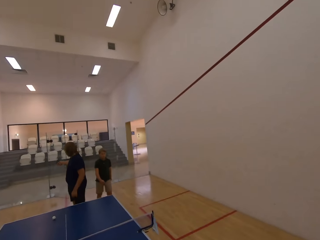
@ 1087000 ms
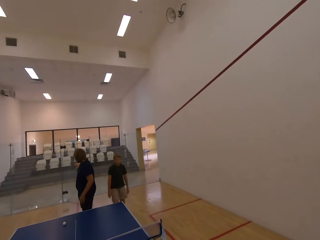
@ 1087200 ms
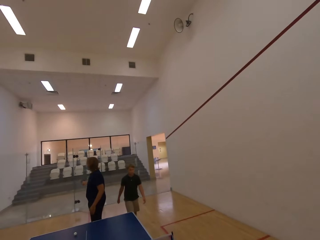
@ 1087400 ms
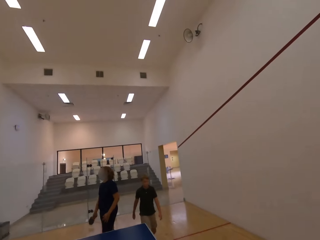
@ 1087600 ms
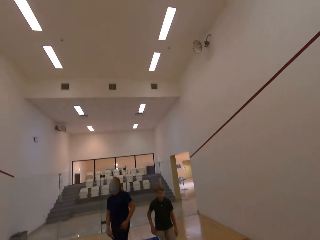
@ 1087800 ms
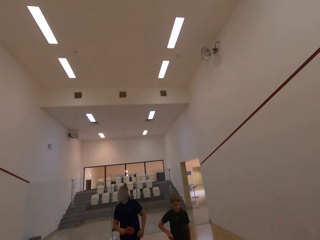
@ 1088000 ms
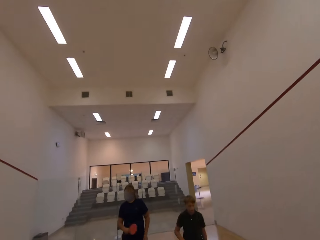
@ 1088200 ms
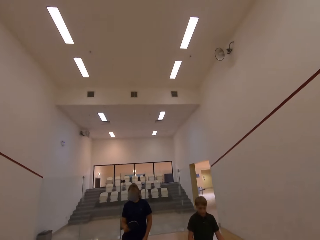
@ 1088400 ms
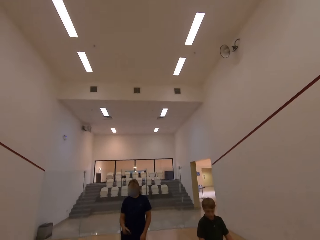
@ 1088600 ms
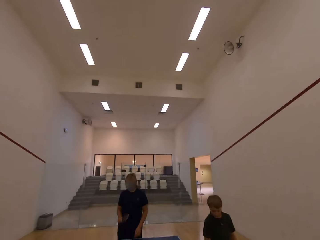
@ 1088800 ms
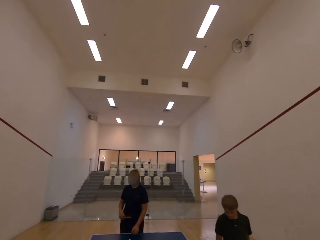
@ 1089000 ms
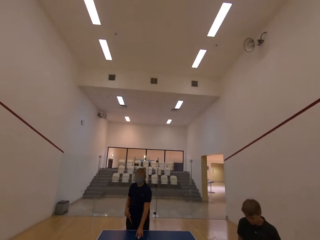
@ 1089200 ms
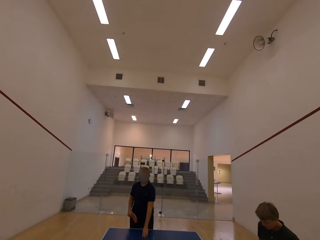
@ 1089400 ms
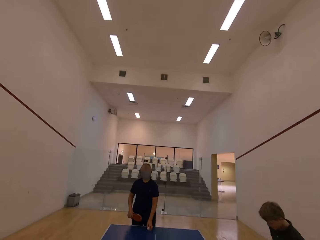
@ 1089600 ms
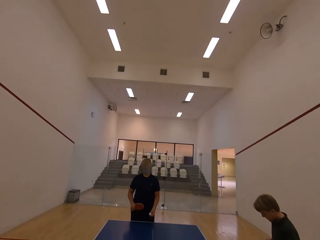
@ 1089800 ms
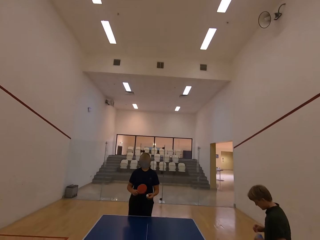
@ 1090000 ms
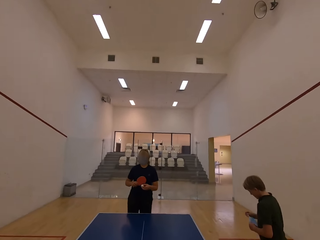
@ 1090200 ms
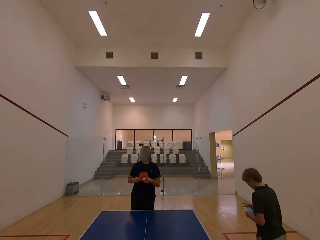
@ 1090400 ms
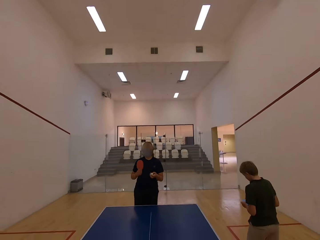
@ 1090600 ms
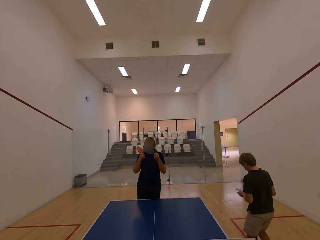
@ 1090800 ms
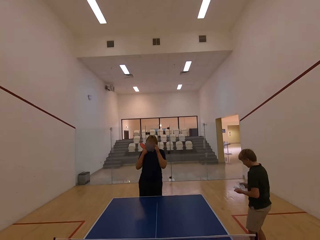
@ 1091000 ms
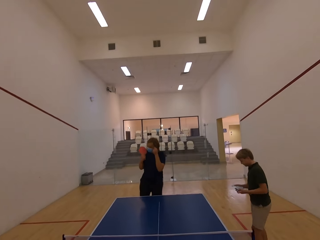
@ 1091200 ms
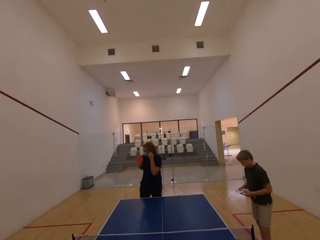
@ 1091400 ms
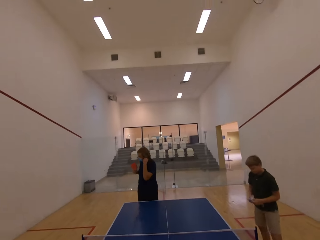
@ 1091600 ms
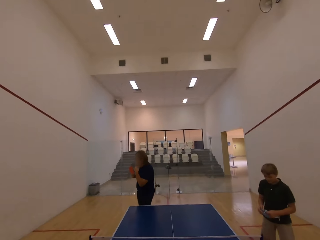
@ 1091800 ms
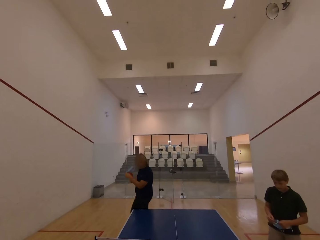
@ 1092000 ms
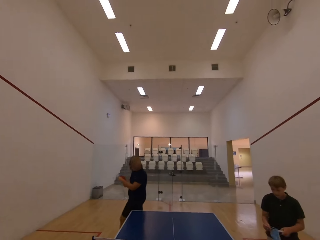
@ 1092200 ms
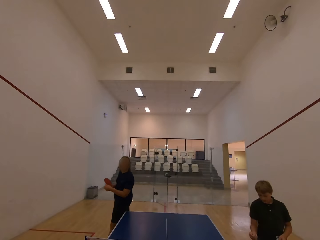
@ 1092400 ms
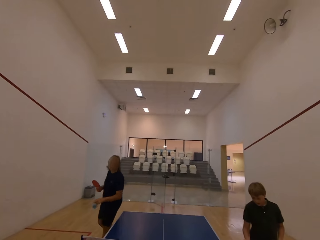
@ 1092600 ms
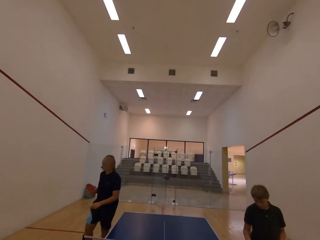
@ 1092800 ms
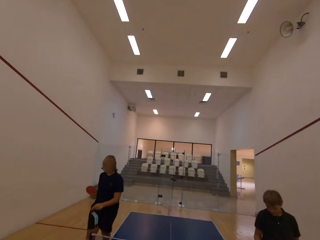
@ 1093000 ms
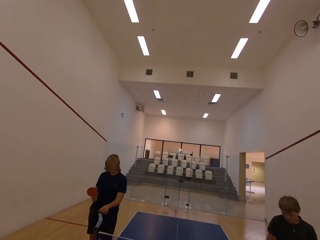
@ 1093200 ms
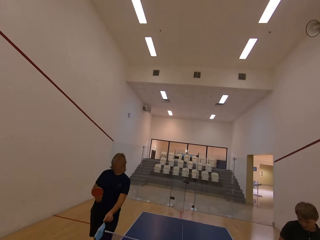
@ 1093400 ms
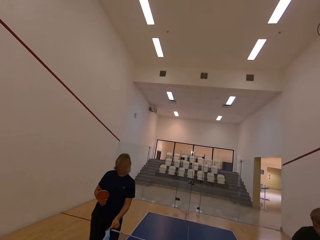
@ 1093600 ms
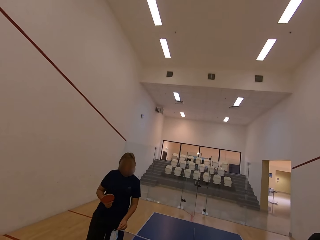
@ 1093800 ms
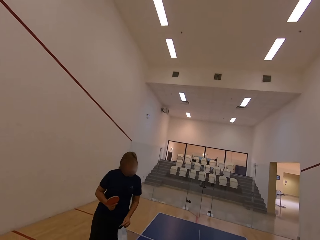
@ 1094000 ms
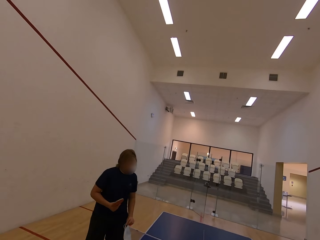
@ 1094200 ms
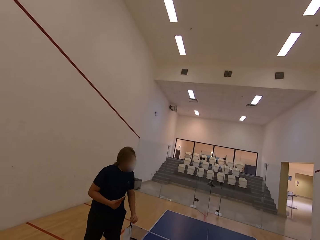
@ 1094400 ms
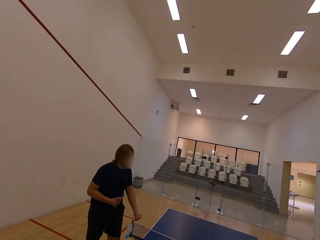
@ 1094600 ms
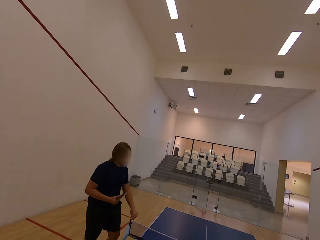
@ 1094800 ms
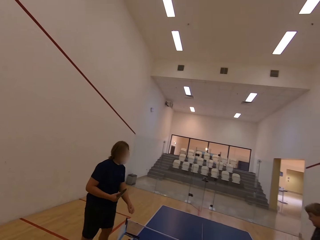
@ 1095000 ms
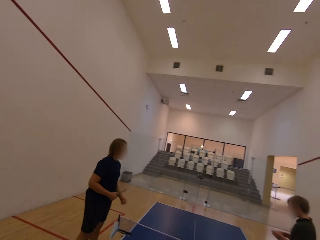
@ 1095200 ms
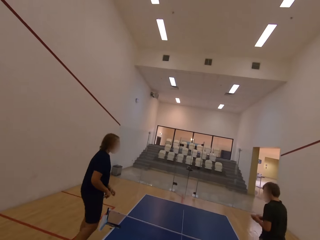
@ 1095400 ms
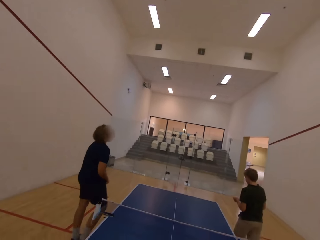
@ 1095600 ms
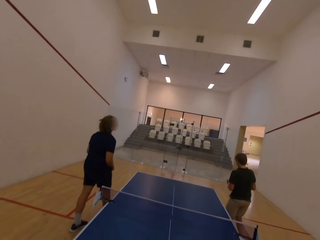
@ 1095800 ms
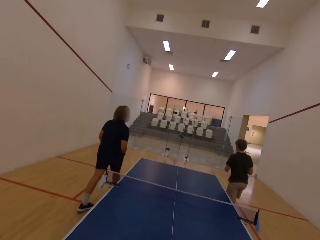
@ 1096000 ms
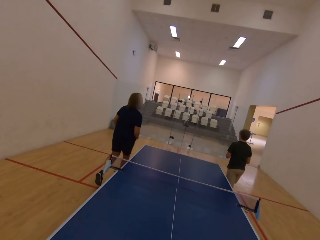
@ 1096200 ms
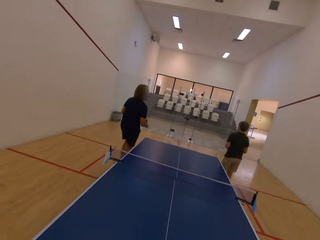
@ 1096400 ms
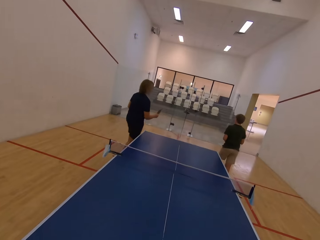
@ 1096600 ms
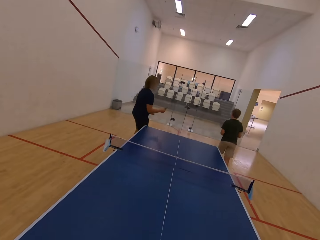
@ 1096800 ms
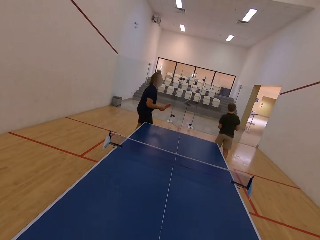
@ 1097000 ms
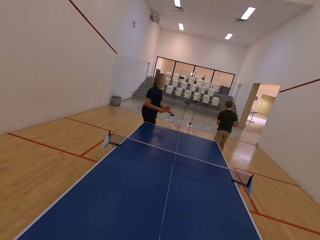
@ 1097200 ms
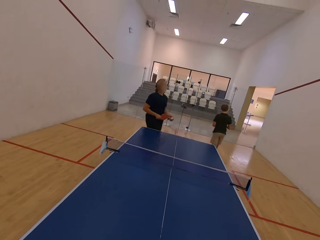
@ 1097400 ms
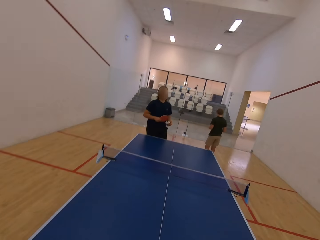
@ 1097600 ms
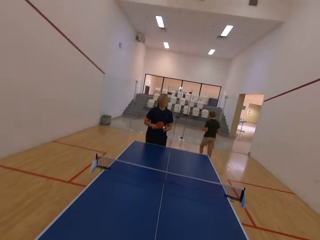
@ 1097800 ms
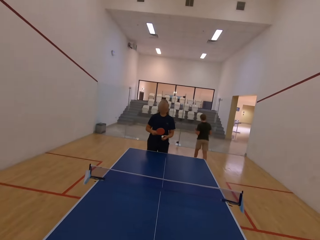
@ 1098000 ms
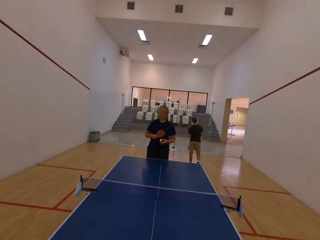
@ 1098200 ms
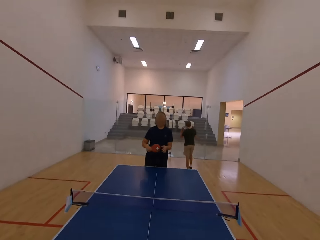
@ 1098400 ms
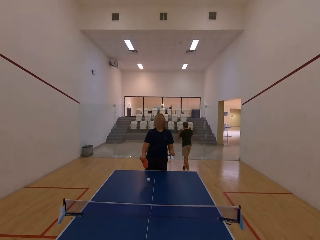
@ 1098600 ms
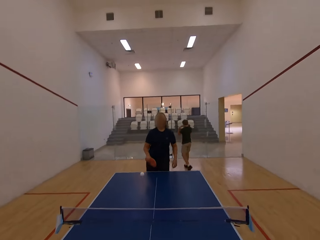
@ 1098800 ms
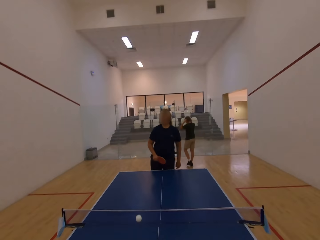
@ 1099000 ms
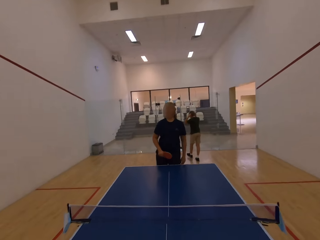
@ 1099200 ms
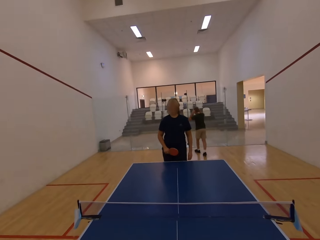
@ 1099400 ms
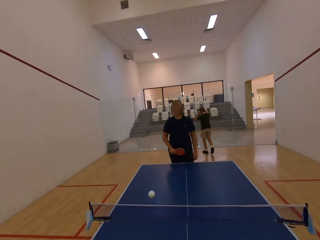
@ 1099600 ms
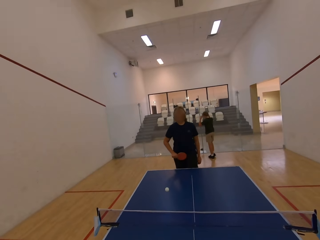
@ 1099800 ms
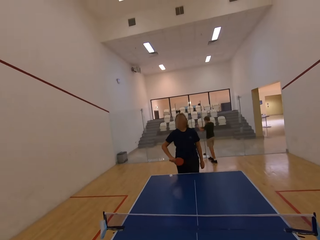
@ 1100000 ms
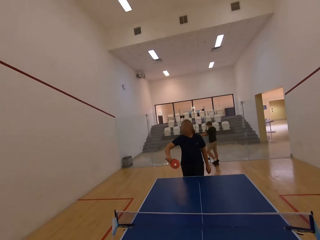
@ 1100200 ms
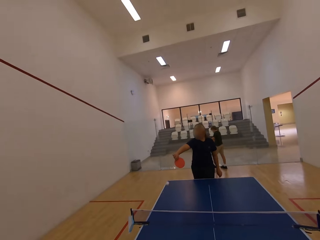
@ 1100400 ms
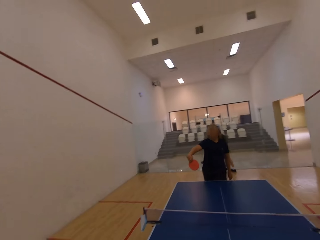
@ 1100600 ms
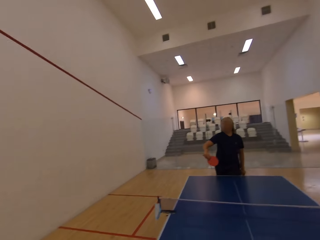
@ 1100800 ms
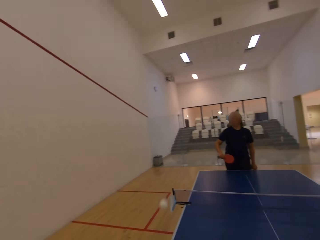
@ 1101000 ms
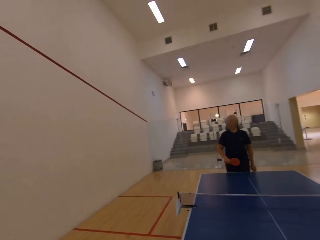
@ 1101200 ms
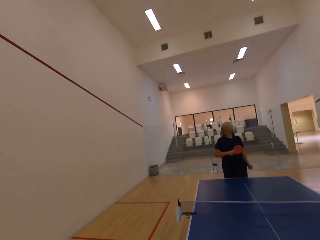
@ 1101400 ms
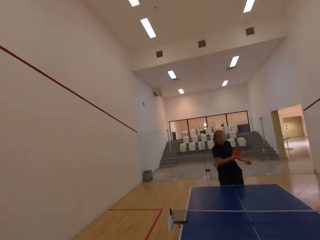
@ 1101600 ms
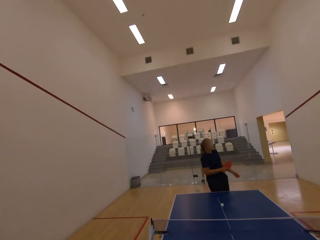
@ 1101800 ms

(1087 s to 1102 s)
A man walks around the room. The man picks up a face mask on the table. The man walks towards the door. Another man removes a facemask with both hands in the room. The first man walks towards the camera wearer. The other man walks towards the table. The other man places the facemask on the table. The other man walks away from the table. The first man walks away from the table. A person walks around the room. The other man holds a tennis bat and a tennis ball. The other man serves the tennis ball. The camera wearer plays table tennis with the other man.

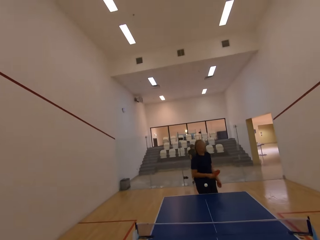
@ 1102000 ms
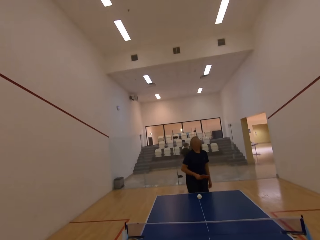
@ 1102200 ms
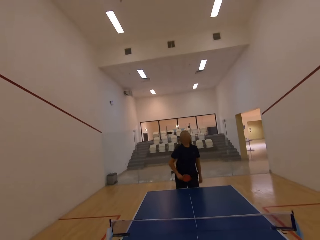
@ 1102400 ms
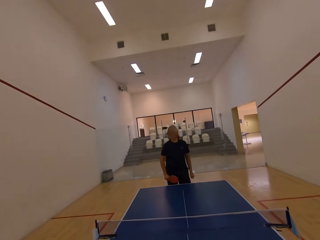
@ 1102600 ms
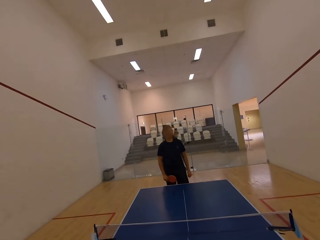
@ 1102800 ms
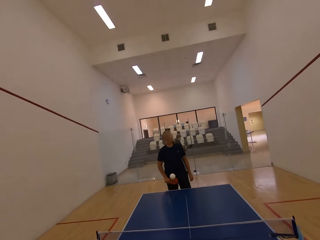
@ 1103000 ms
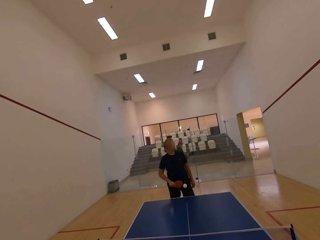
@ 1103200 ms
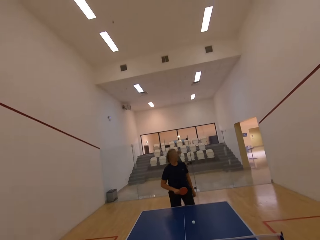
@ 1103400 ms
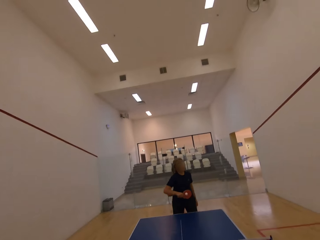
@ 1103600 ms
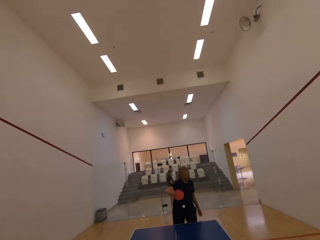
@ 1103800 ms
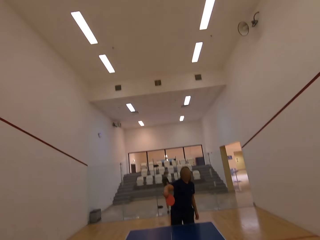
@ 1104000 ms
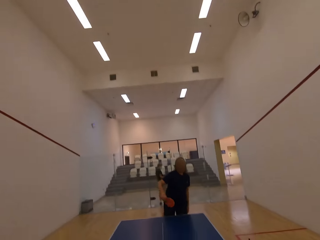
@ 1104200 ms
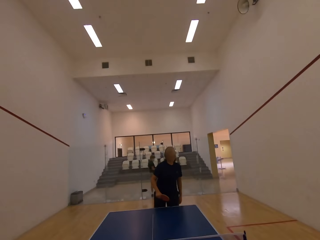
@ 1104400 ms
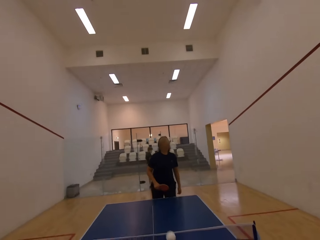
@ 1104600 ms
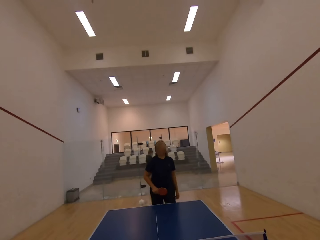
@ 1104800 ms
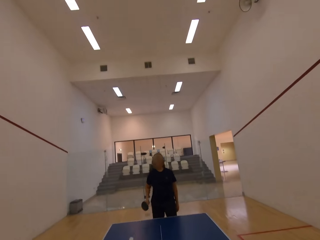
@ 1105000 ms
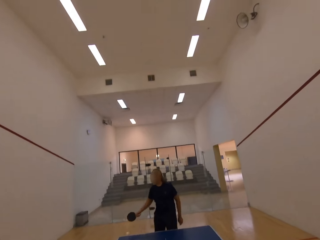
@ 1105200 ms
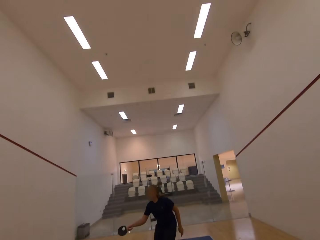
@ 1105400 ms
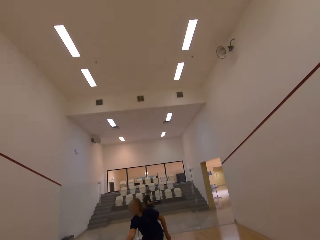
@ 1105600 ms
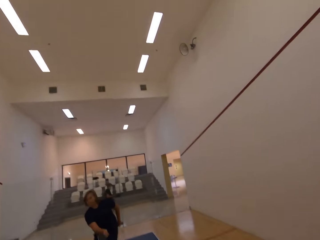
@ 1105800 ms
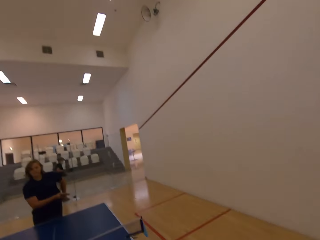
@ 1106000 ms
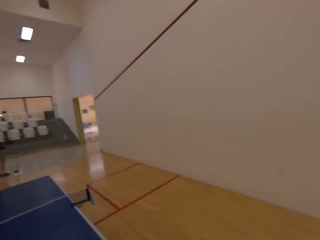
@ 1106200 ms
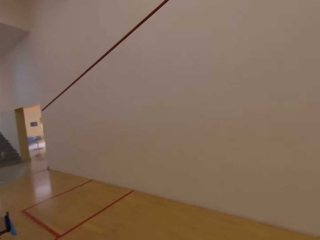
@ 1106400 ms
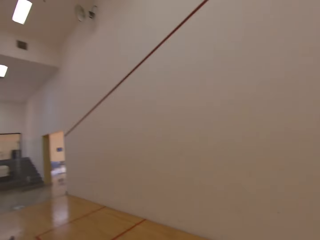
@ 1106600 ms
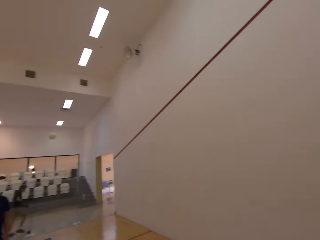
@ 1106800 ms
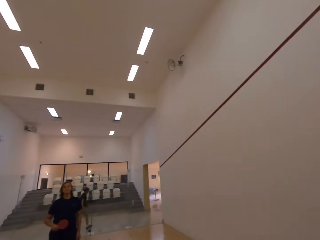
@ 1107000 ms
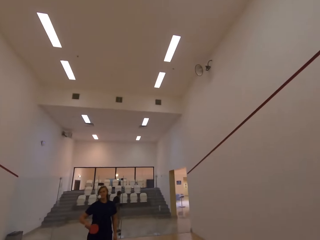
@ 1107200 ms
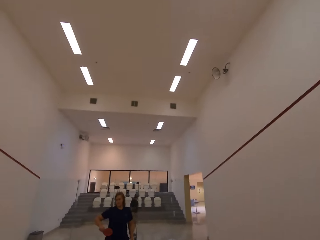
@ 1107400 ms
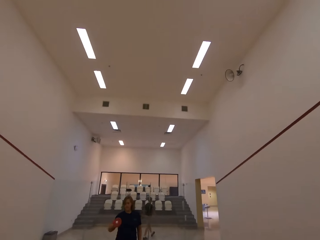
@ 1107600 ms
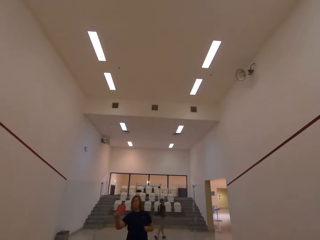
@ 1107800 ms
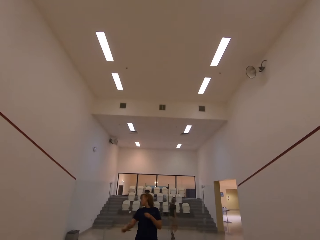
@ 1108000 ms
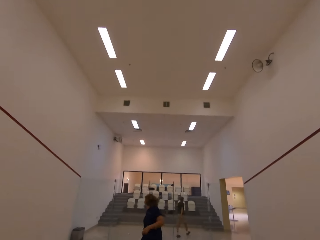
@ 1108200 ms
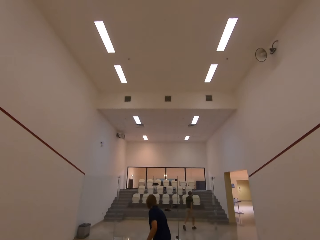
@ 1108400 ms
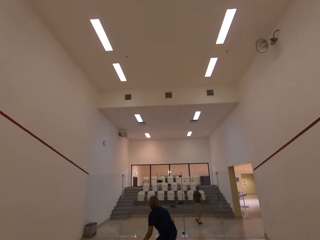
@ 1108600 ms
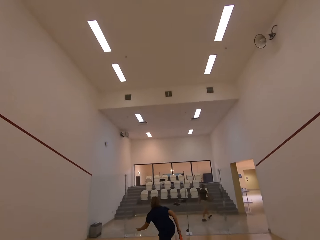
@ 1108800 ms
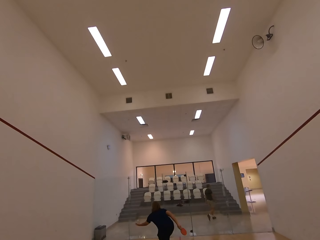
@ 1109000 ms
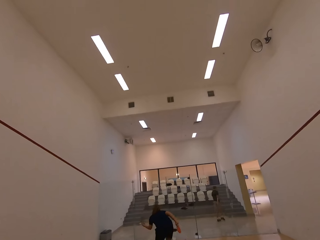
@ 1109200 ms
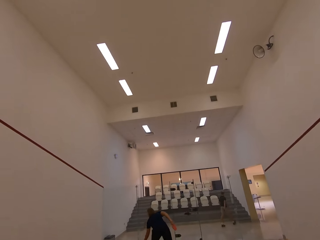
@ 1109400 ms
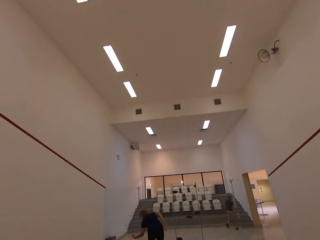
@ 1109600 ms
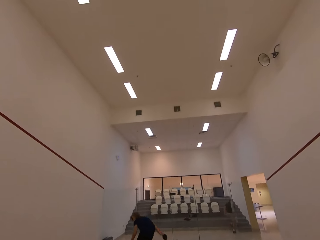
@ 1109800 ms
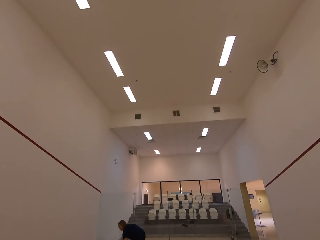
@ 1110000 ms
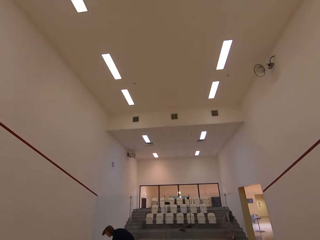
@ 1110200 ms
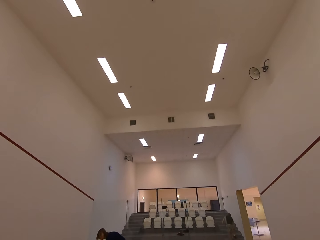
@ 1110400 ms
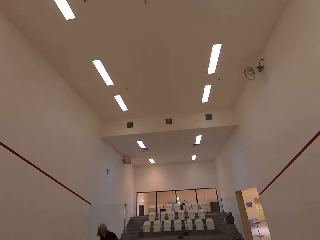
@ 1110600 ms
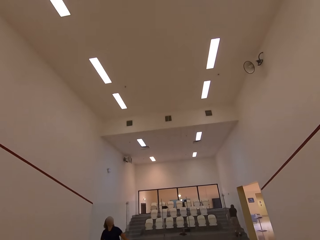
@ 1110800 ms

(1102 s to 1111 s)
A man walks towards the ball. The man holds a table tennis bat and the ball in the room.
